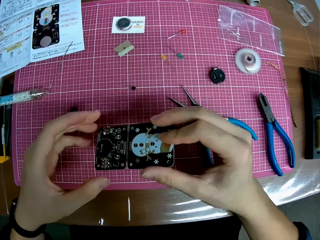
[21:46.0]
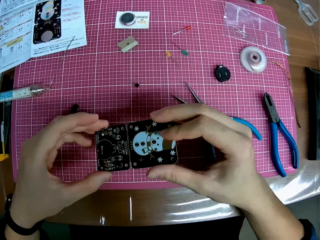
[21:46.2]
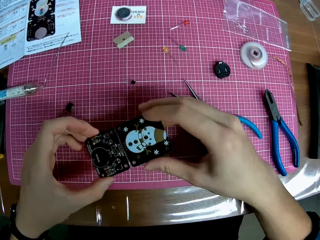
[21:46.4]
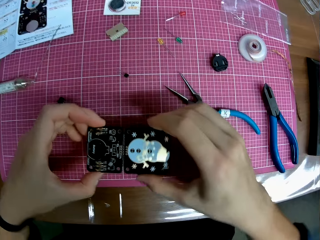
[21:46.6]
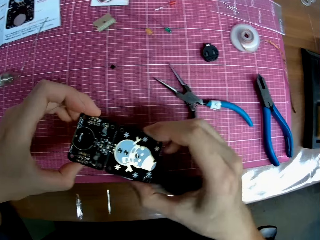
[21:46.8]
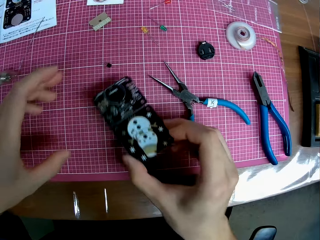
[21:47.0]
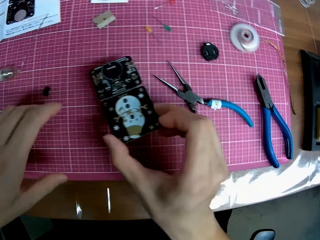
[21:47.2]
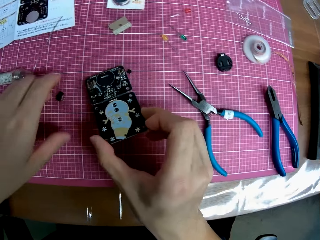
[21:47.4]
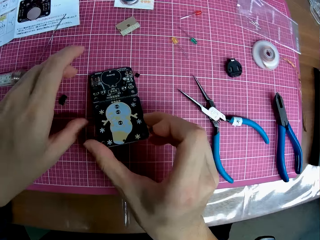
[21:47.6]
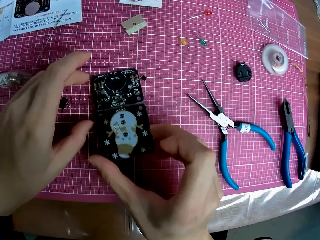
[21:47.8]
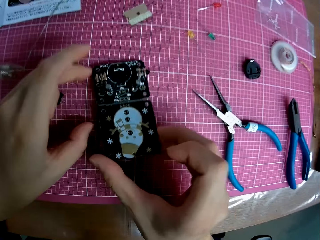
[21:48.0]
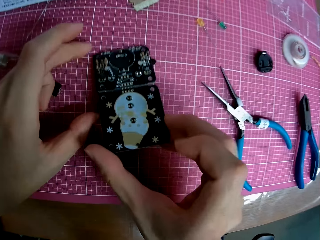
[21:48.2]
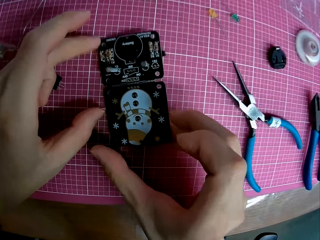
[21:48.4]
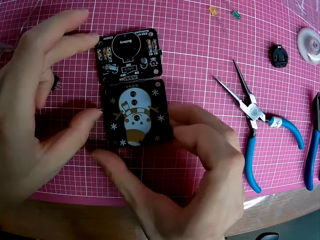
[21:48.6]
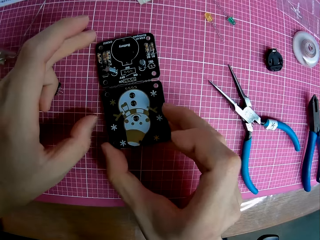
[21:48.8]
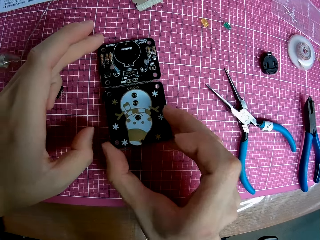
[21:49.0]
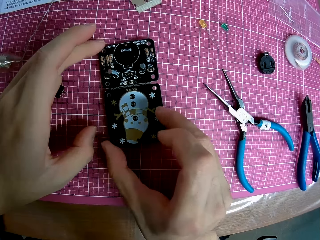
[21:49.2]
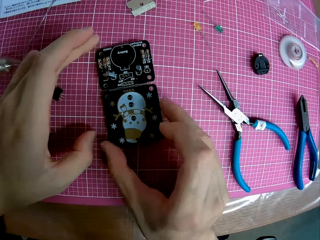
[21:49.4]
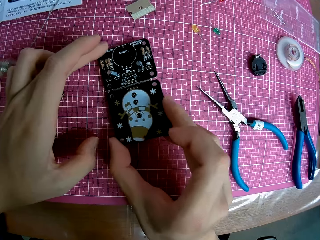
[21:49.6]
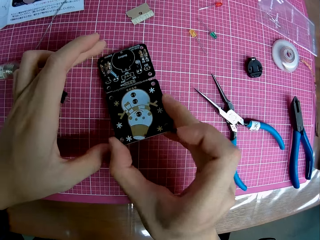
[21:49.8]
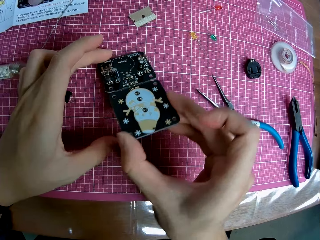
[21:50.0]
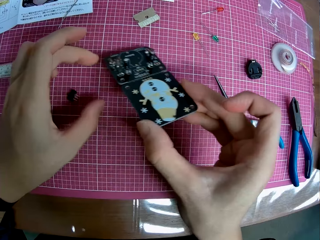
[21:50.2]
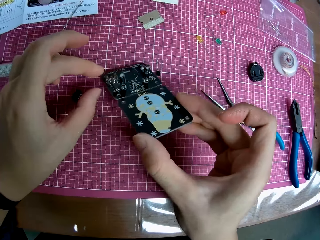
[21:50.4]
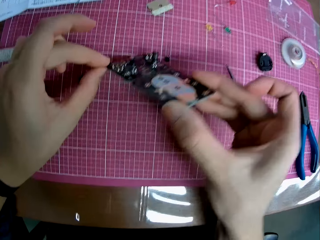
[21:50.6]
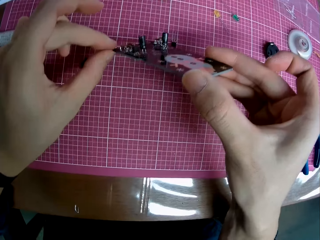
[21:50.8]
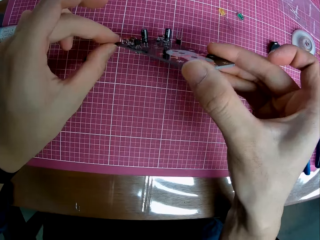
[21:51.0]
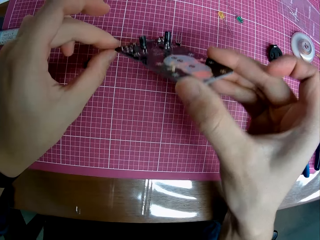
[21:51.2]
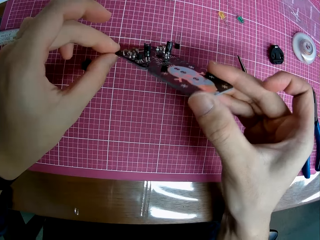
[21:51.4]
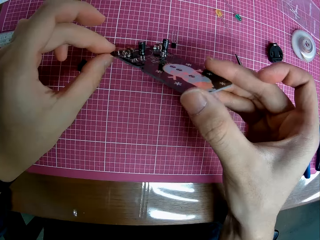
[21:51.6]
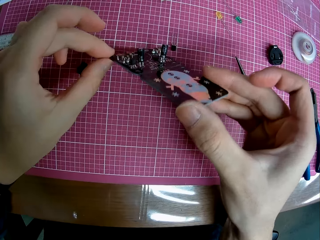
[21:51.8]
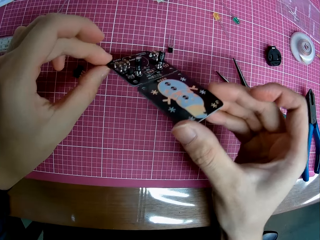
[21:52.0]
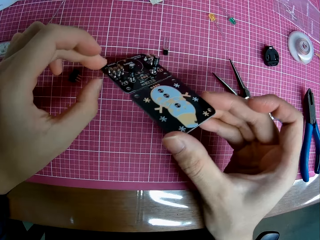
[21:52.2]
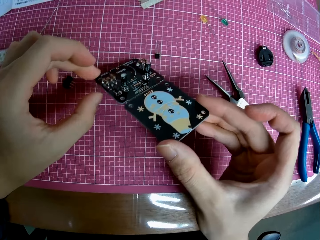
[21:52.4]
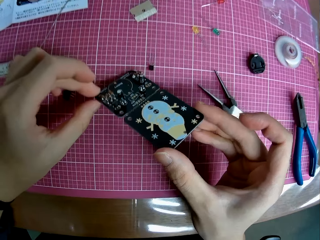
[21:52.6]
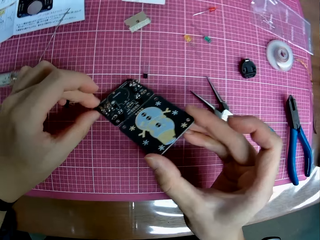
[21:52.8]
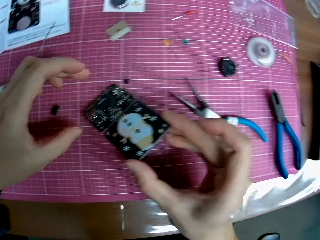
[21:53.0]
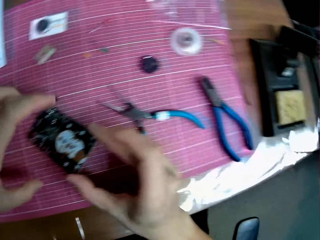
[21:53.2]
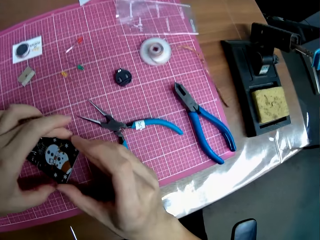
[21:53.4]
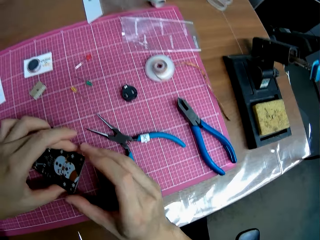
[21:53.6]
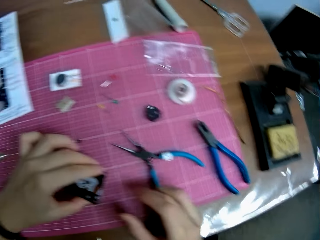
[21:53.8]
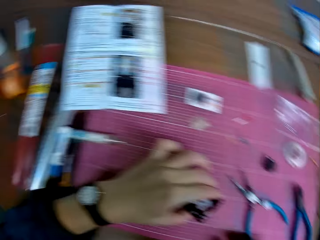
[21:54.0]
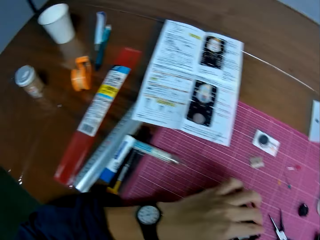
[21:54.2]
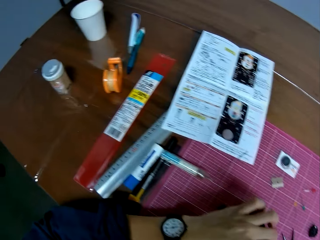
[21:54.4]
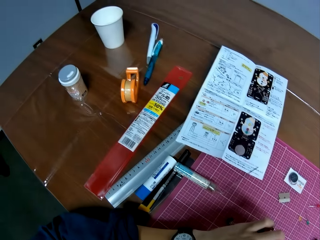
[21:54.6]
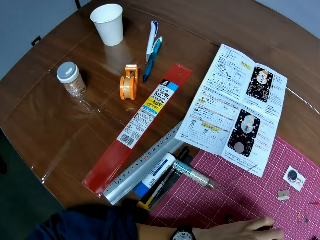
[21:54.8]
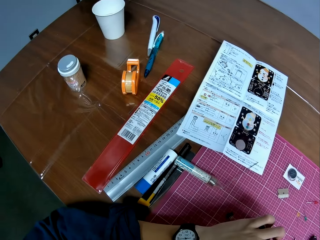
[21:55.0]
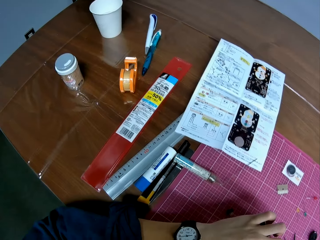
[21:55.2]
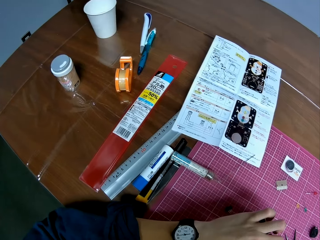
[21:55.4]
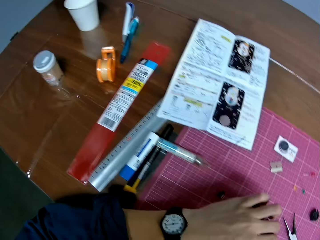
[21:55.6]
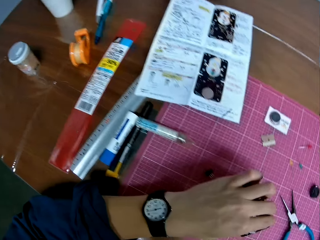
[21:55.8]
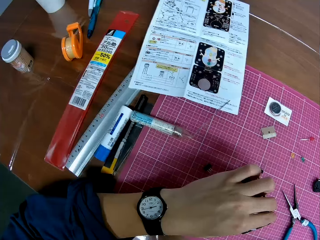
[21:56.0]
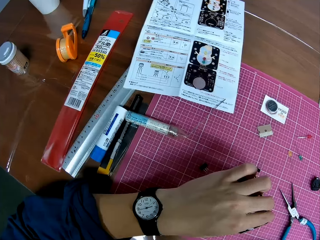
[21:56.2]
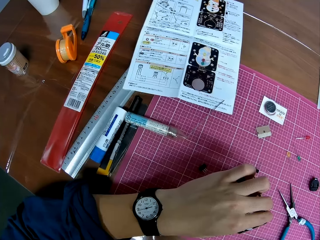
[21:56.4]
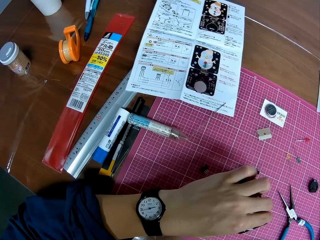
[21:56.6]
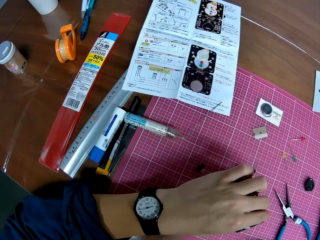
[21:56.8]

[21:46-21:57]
The camera wearer puts the motherboard piece on the cutting mat. They look at the motherboard piece. They look at the manual.

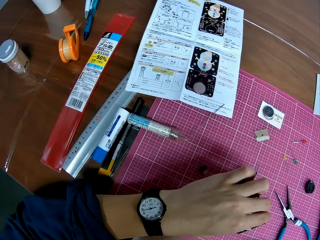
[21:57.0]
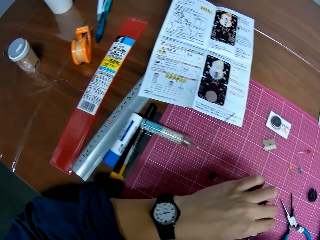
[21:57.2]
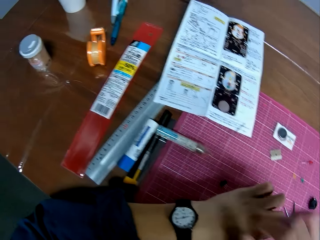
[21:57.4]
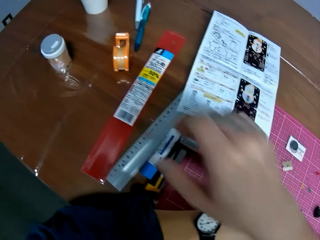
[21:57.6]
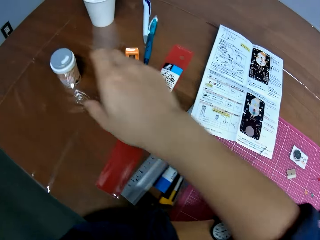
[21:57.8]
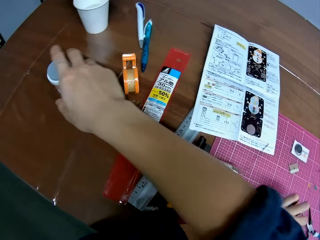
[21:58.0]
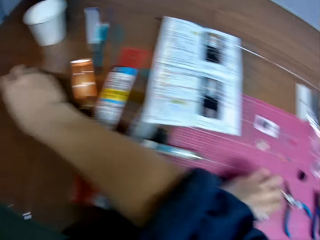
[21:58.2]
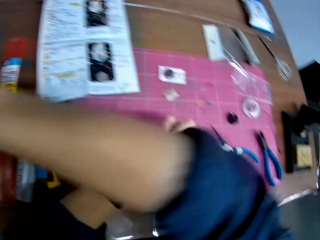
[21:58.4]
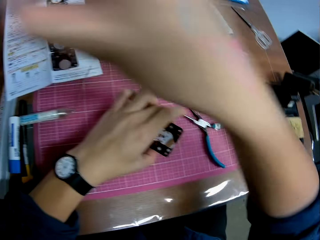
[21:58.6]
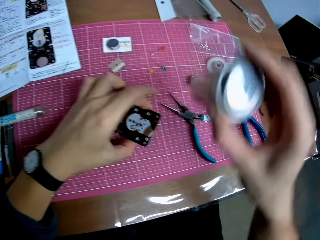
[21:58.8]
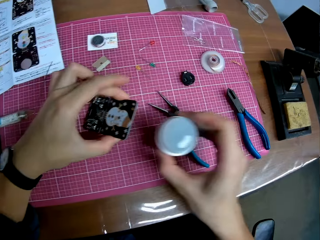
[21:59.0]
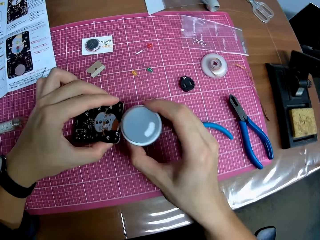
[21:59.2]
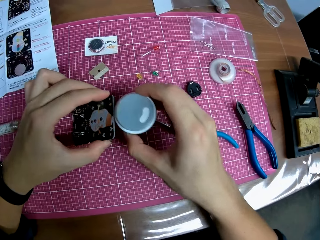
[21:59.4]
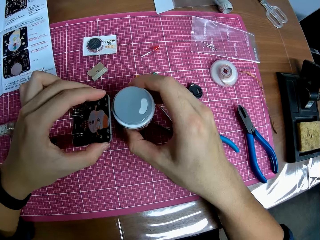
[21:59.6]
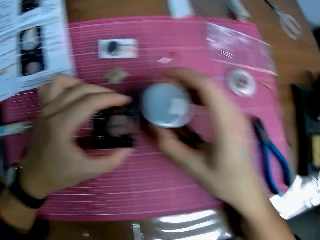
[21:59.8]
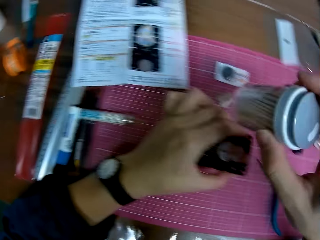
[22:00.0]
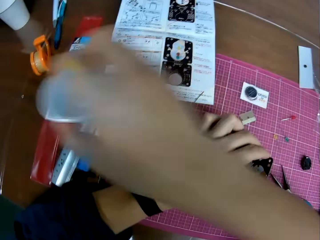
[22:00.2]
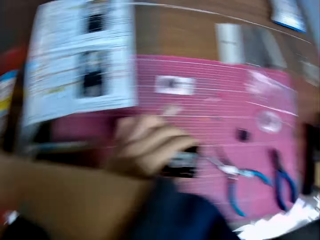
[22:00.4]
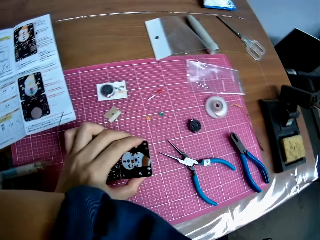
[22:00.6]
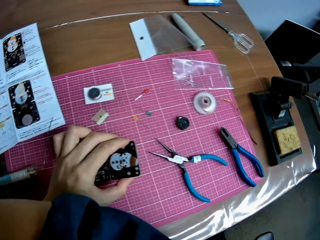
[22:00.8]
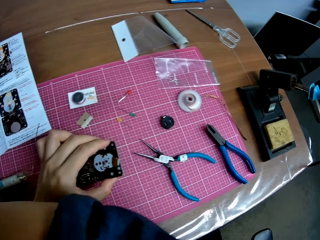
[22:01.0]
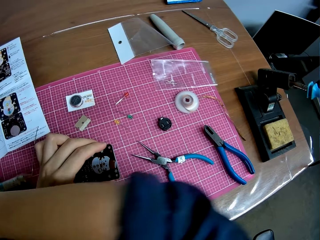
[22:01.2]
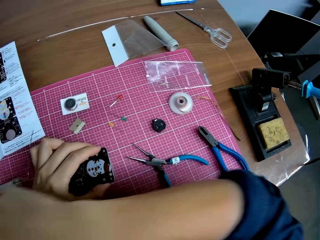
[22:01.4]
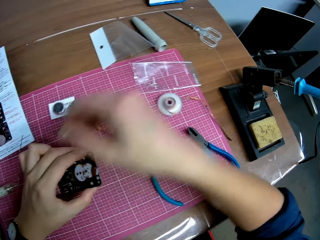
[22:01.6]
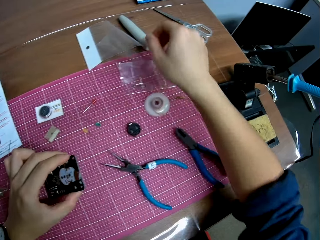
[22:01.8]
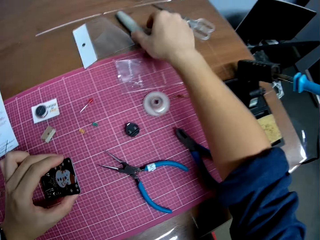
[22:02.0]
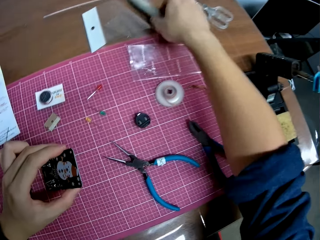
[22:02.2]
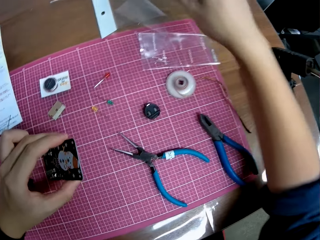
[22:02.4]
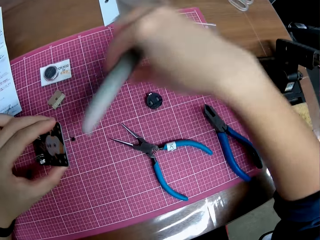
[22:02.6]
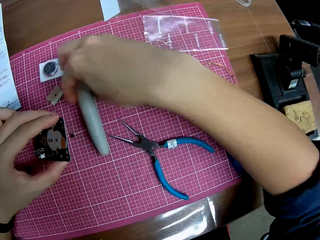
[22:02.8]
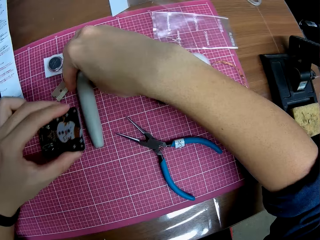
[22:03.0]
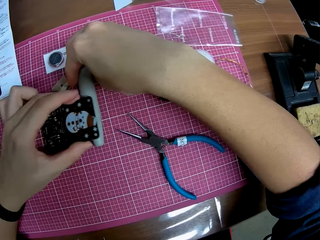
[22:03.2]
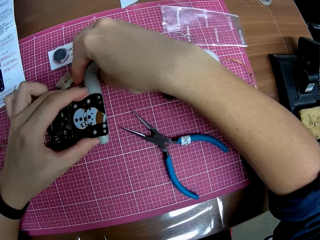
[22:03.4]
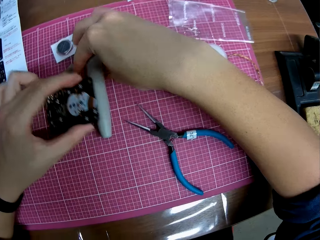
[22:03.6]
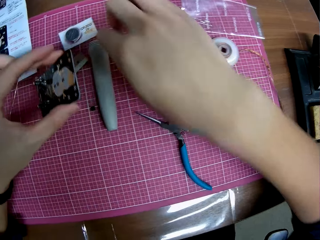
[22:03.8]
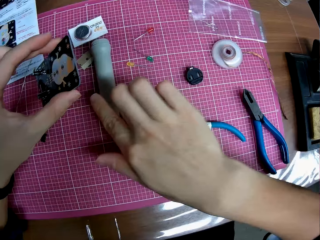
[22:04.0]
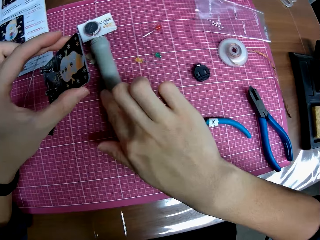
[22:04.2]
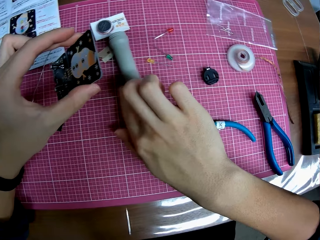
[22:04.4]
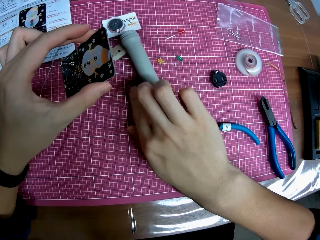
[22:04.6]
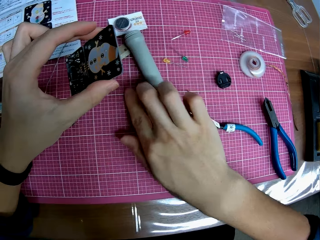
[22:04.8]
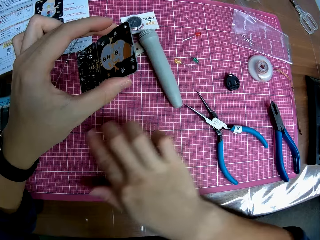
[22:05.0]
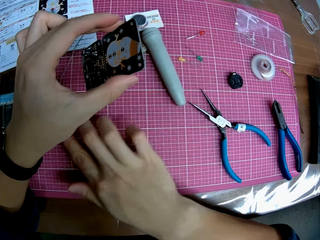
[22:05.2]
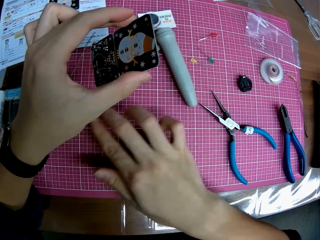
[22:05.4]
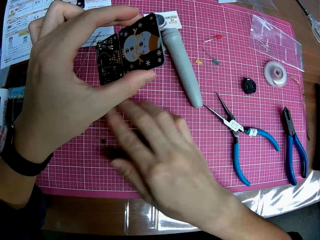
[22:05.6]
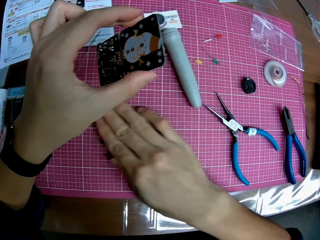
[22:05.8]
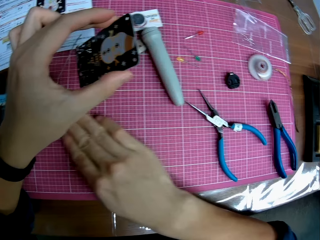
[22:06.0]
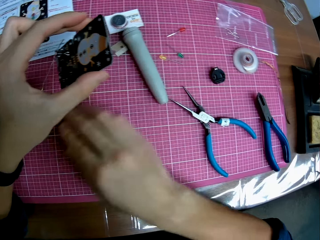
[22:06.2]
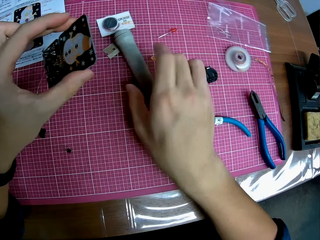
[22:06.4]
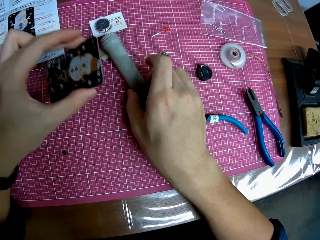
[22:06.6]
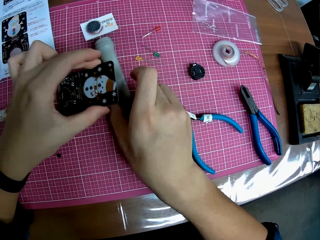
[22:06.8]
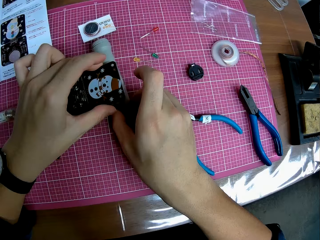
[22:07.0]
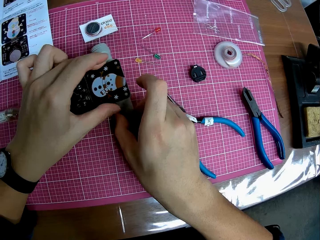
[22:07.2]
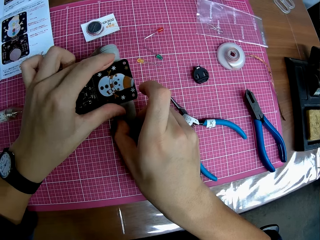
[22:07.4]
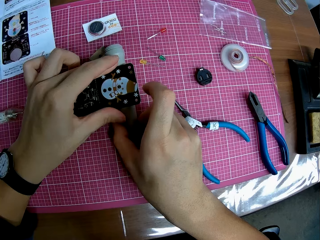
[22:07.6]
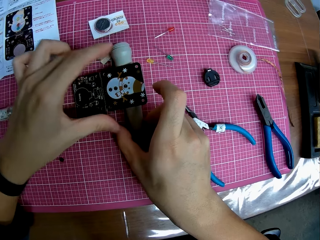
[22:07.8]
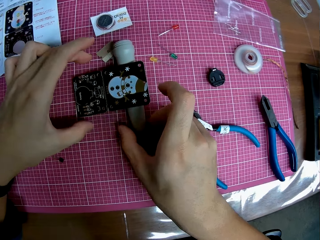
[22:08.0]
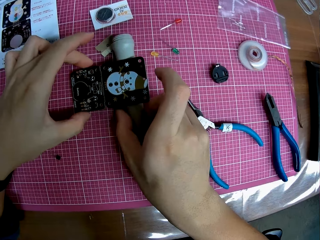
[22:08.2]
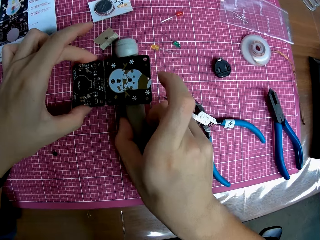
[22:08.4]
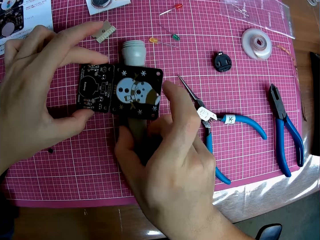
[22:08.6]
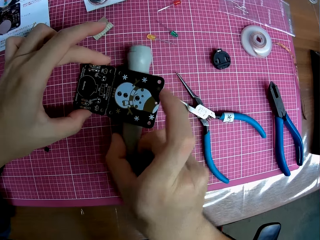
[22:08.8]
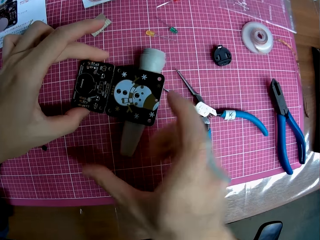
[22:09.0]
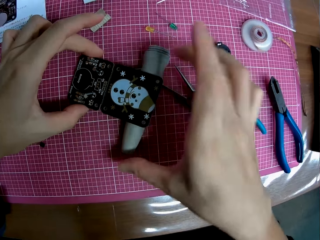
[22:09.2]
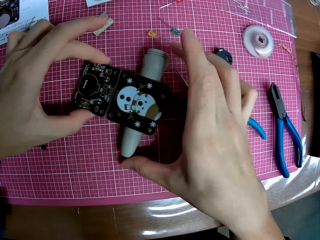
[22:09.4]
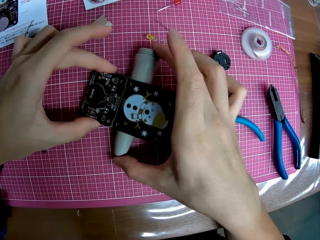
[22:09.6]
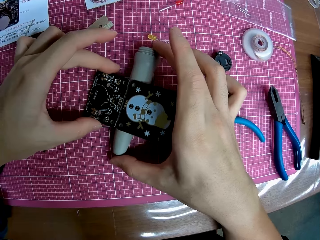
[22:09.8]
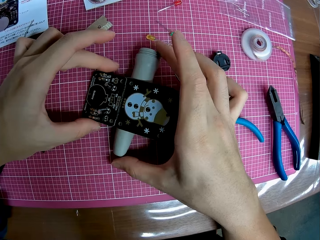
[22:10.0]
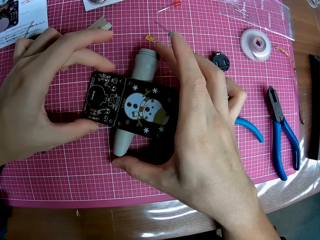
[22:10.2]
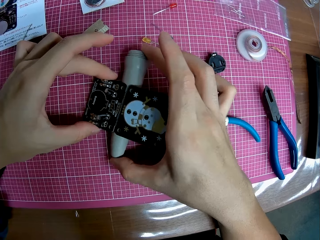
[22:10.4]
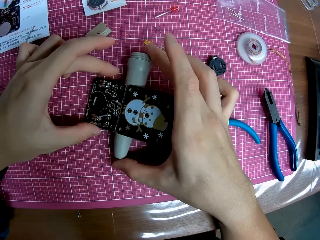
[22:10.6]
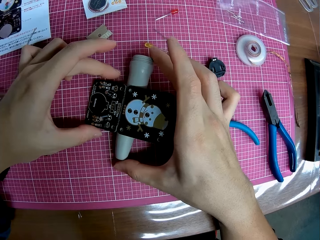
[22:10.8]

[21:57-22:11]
The camera wearer picks up the container. He moves a desoldering tape on the table. He looks at the container. He puts the container on the table. He picks up something. He moves a round plastic under the electronic hardware. He puts something on the cutting mat. He moves the motherboard piece. He adjusts the round plastic on the table. He cleans the table with his hand. He moves something. He places the electronic hardware on the round plastic. He moves the motherboard and something.
